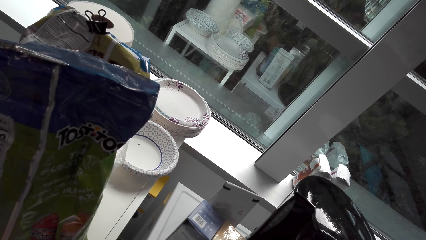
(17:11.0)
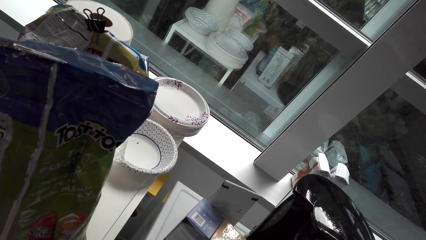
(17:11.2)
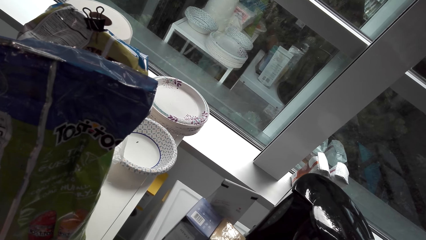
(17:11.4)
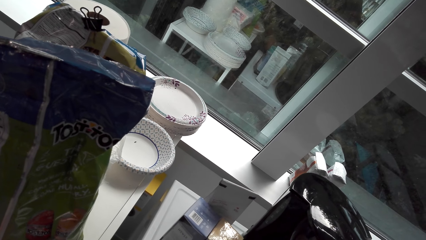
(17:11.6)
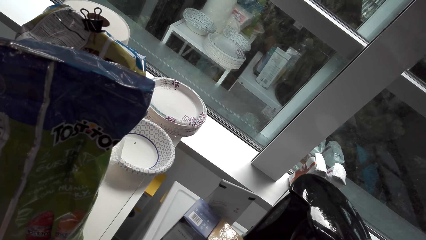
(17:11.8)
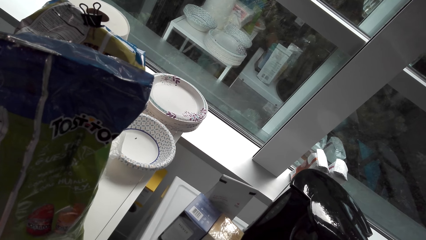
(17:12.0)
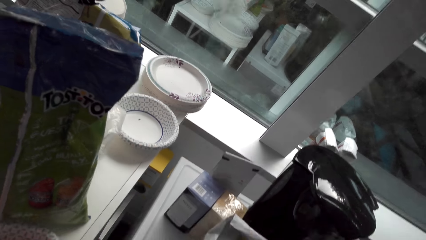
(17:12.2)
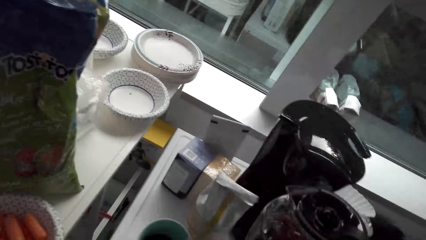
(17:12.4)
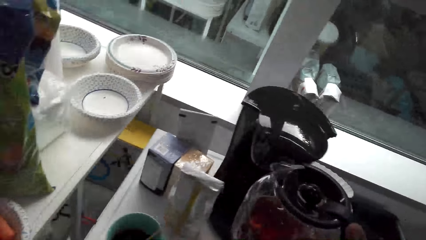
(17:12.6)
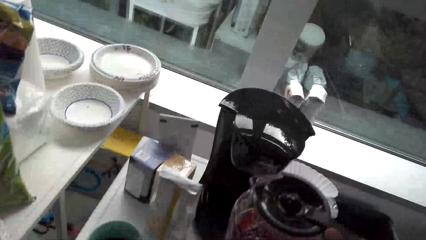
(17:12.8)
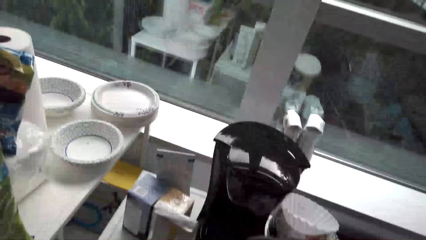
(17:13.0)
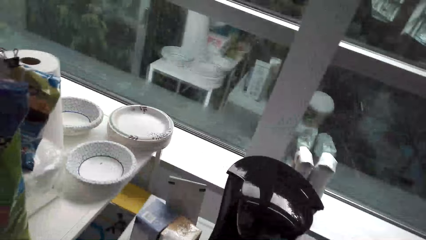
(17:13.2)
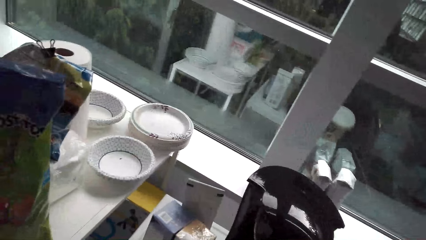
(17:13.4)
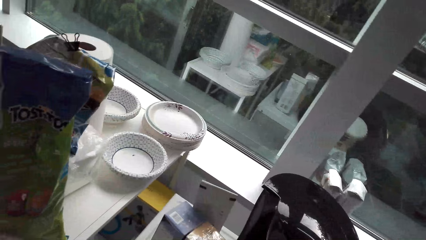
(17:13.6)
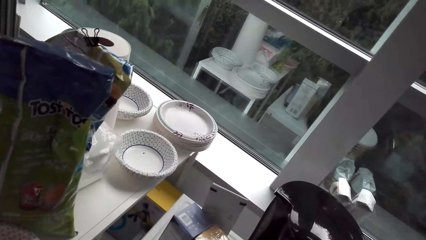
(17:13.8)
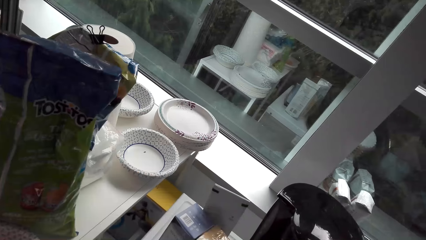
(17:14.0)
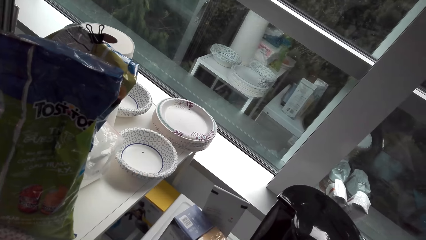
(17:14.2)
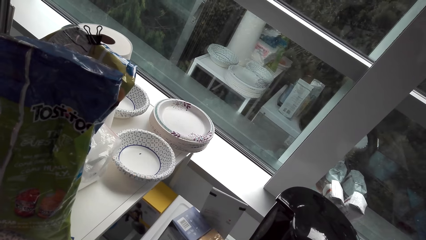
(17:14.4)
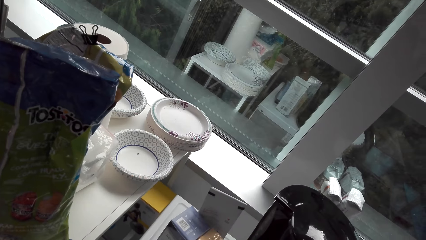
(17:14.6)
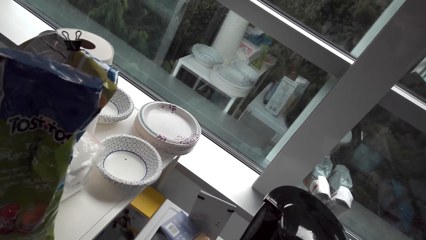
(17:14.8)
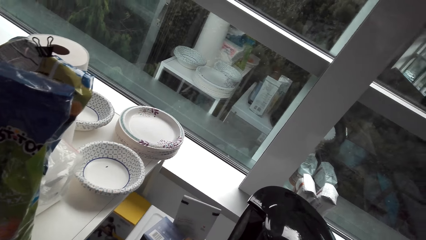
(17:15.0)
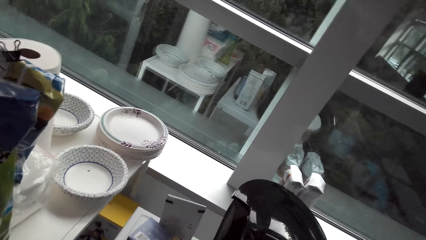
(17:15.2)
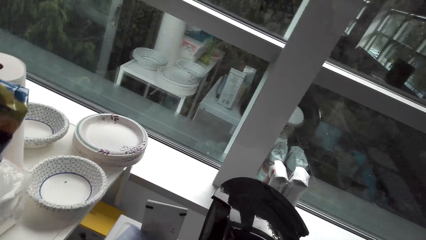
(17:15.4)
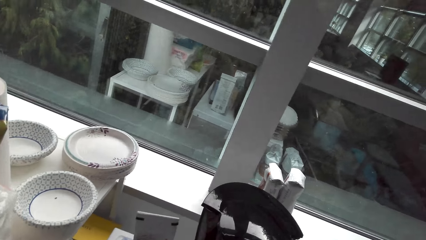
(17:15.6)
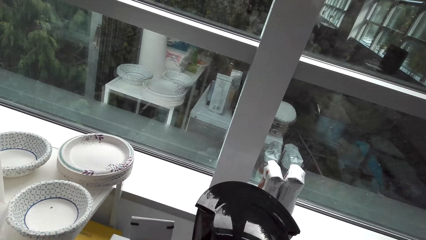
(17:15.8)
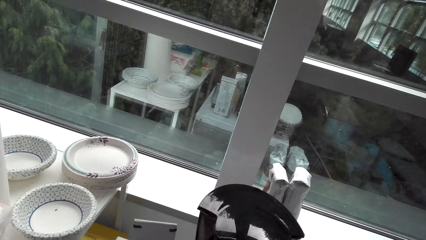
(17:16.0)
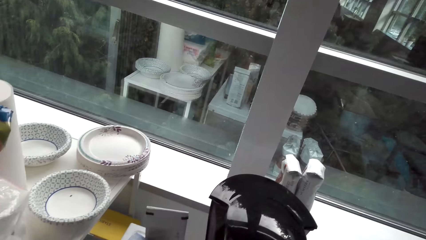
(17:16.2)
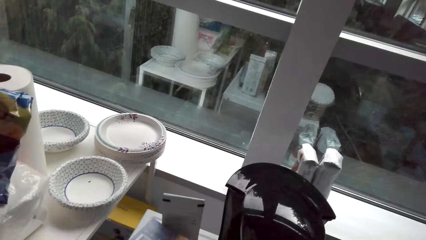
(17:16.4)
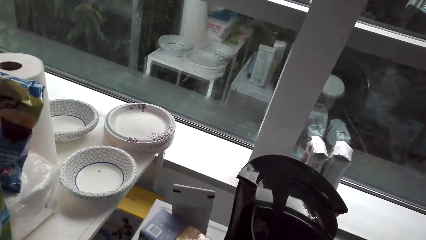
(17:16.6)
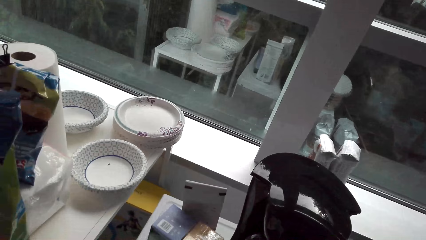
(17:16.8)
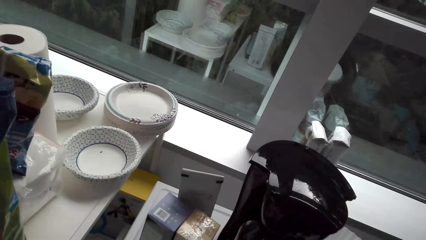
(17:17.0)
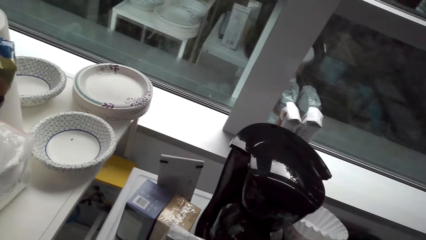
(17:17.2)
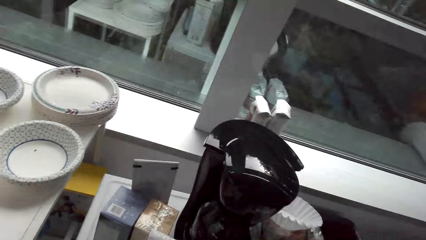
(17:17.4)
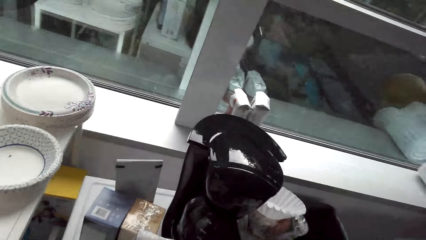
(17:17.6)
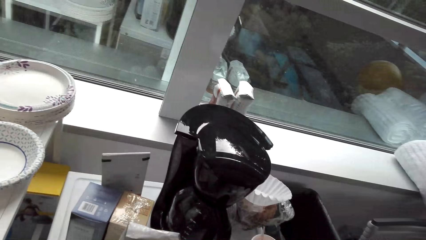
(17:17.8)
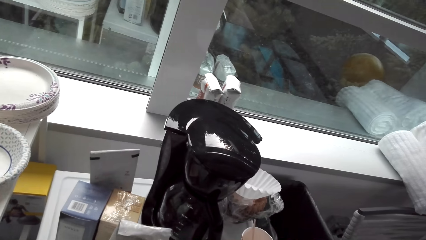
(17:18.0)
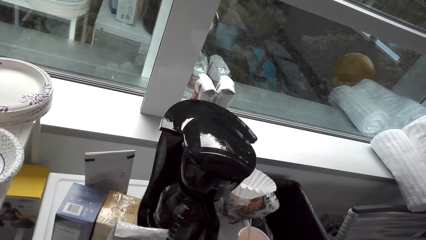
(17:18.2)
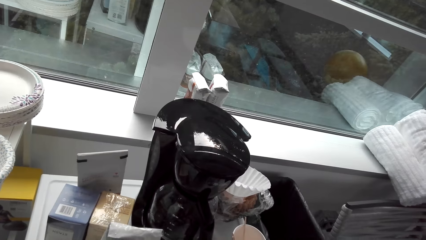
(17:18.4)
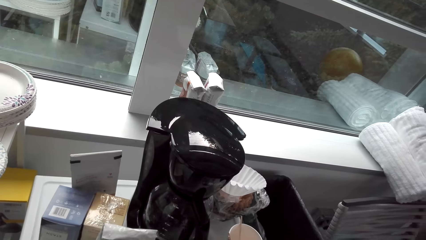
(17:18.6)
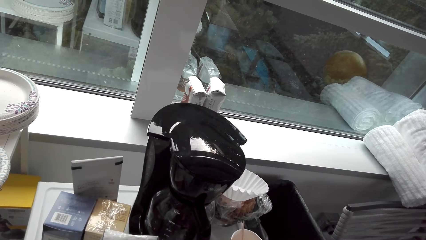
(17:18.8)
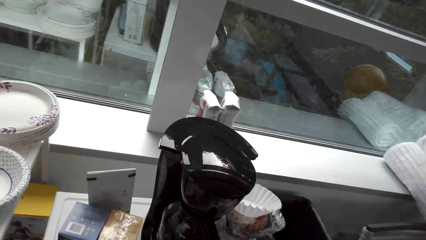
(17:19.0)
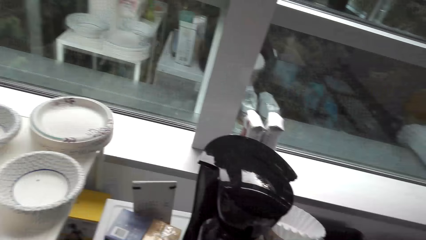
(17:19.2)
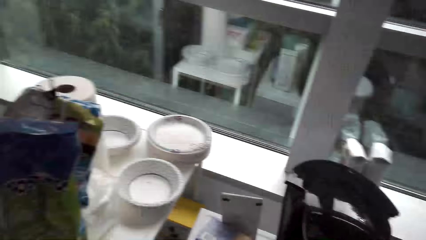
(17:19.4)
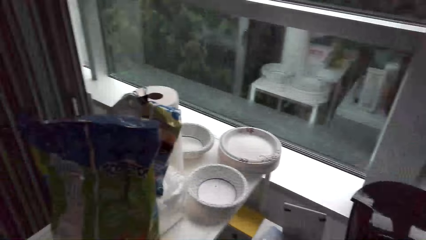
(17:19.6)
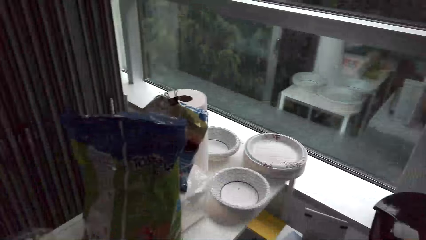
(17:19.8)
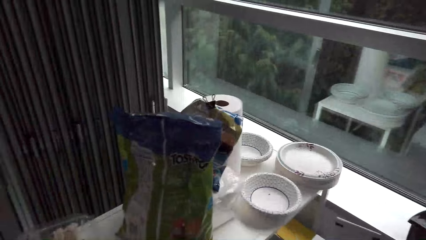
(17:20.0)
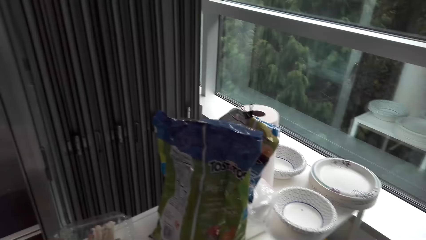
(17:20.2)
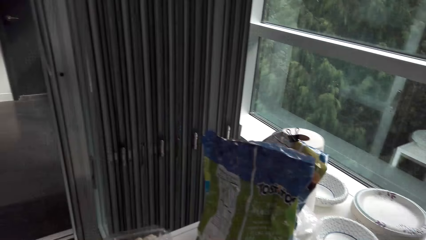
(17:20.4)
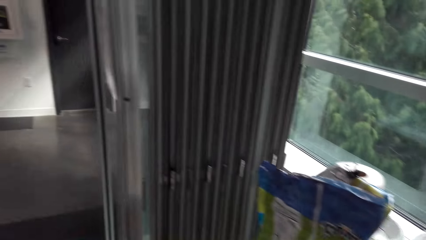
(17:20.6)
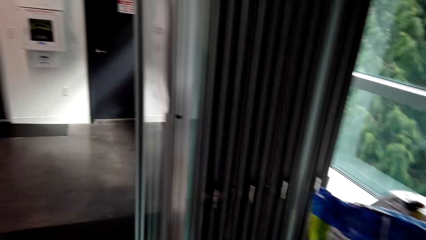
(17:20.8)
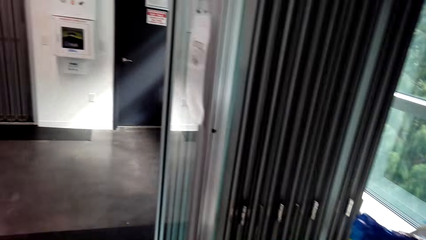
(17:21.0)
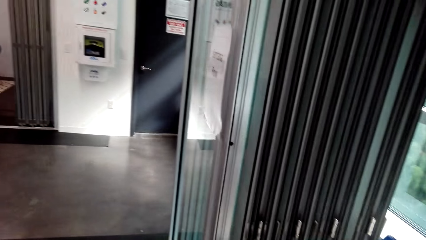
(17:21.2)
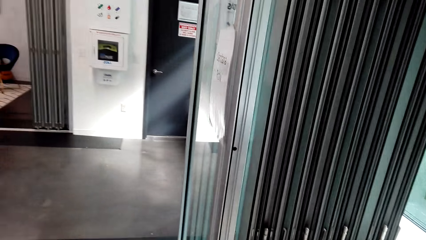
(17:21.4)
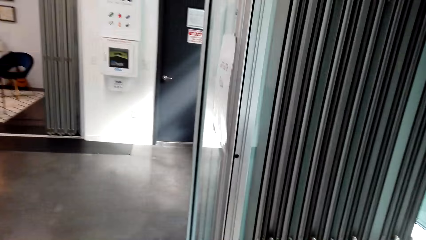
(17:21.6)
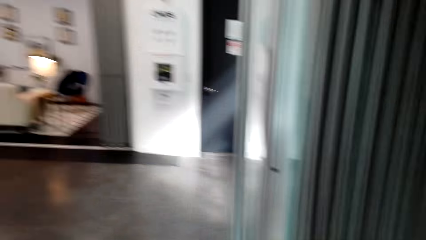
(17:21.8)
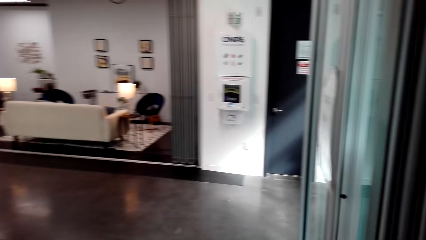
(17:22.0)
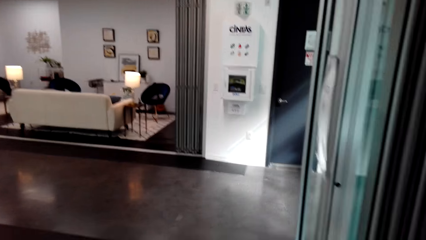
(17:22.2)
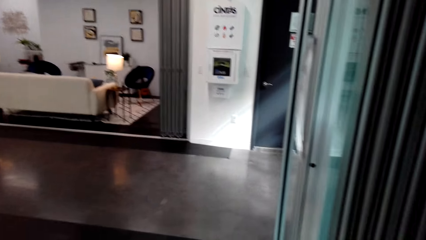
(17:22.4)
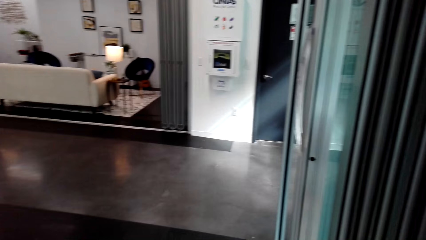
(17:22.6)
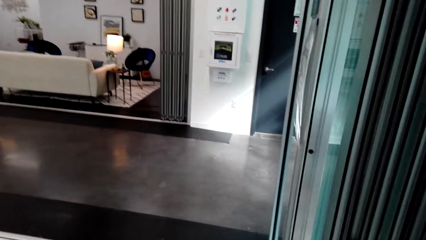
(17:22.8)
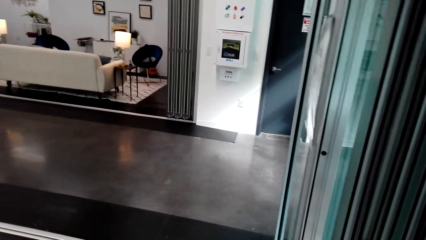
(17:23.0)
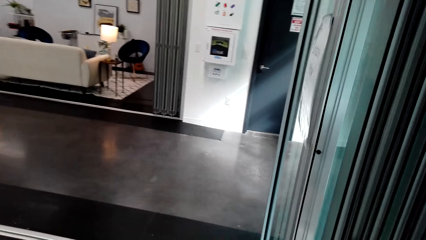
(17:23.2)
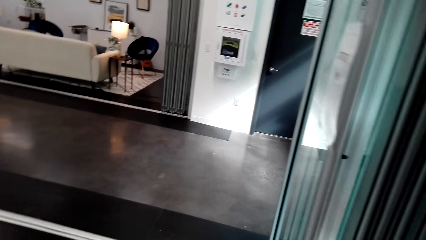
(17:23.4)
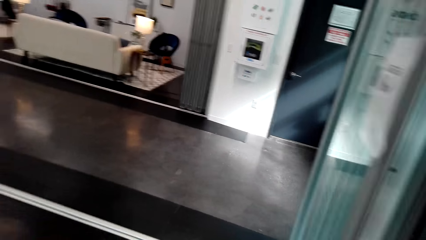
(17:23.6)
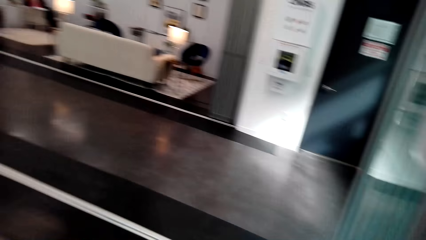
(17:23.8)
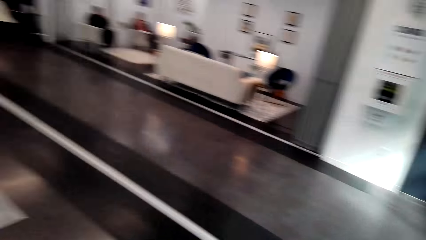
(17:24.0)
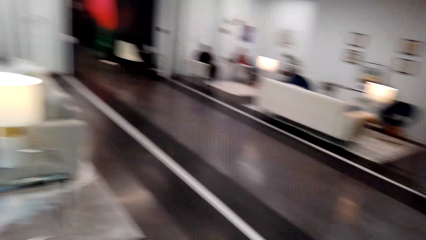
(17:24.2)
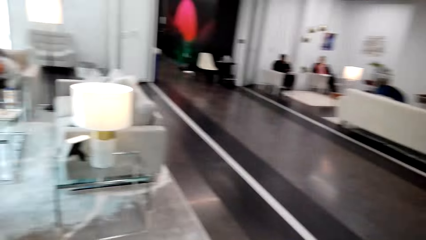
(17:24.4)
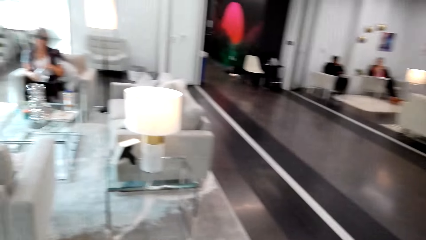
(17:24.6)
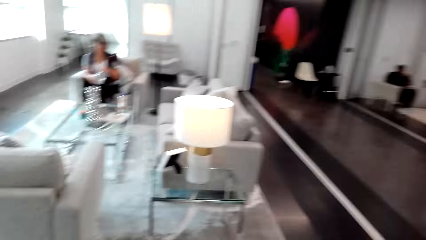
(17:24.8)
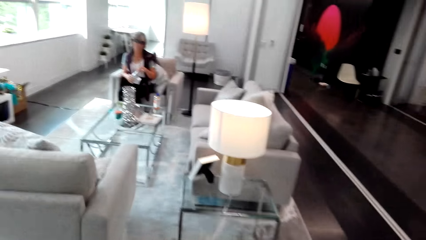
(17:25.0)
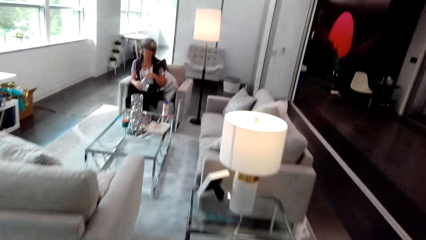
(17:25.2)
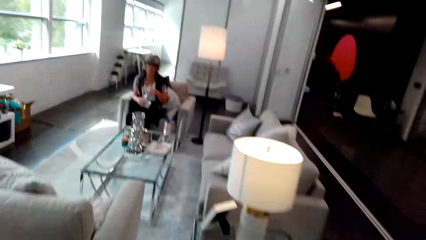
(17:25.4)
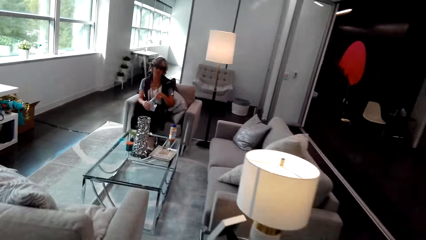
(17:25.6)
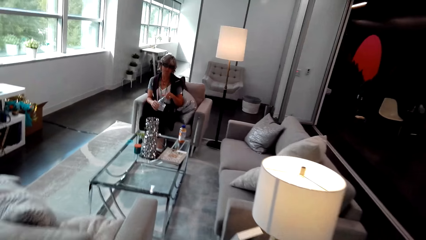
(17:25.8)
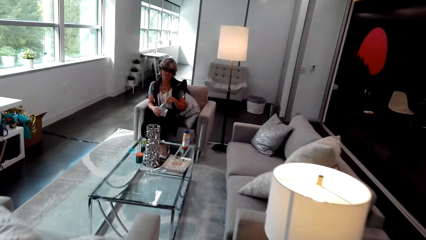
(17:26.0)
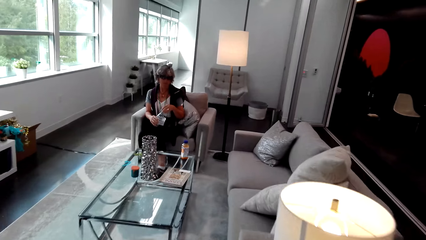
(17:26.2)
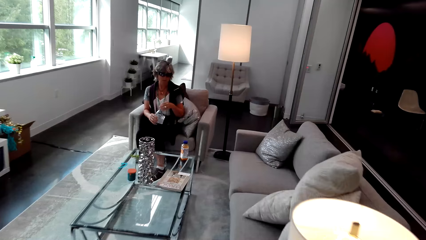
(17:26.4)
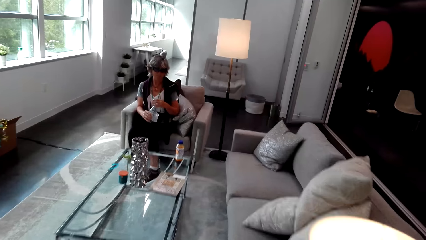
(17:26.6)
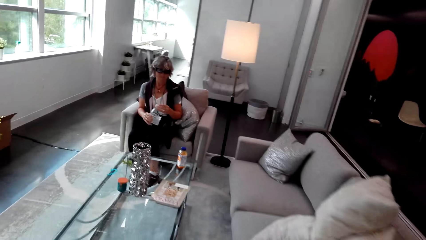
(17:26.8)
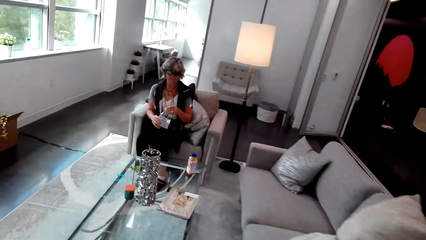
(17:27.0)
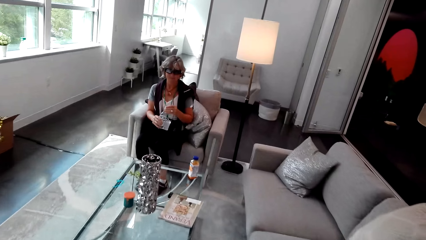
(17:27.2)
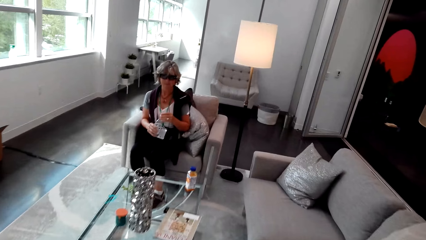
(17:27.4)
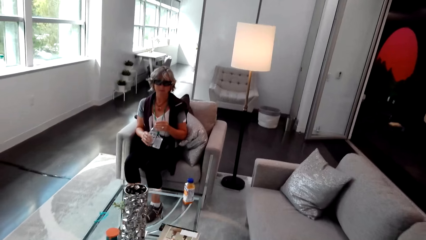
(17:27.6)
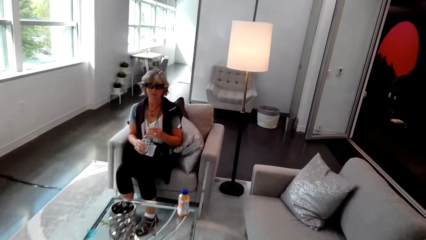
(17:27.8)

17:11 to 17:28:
The camera wearer looks at the sachet. They talk with a lady and look around. They talk with the lady. The lady holds the water bottle. The camera wearer walks around.
